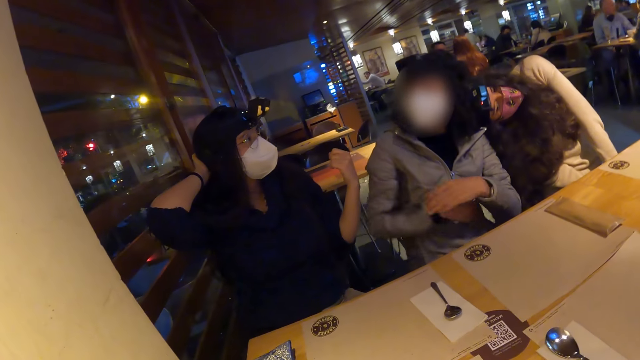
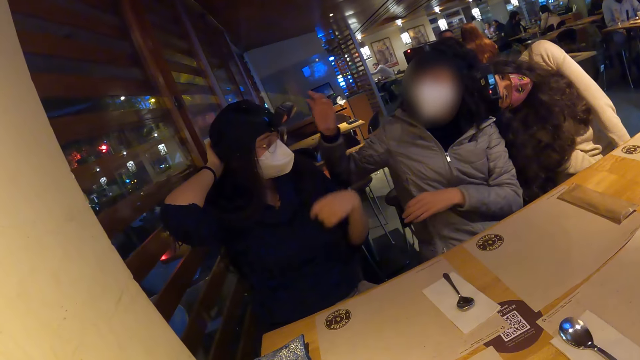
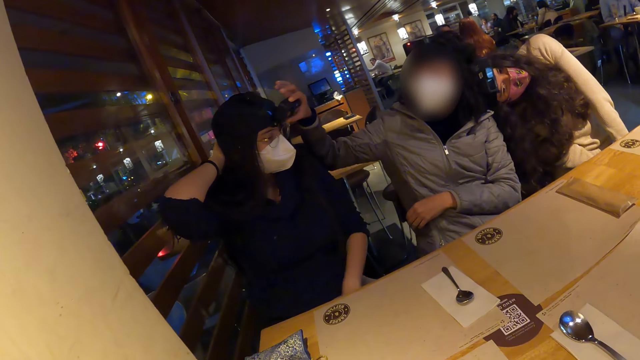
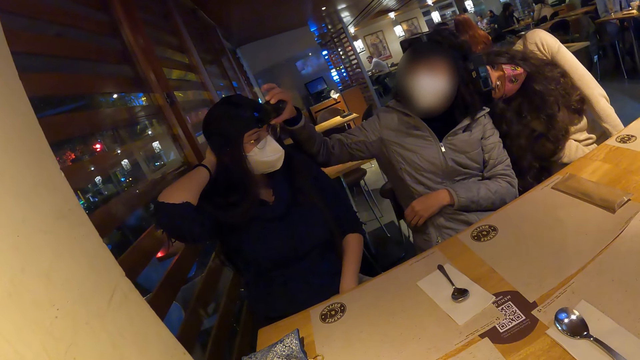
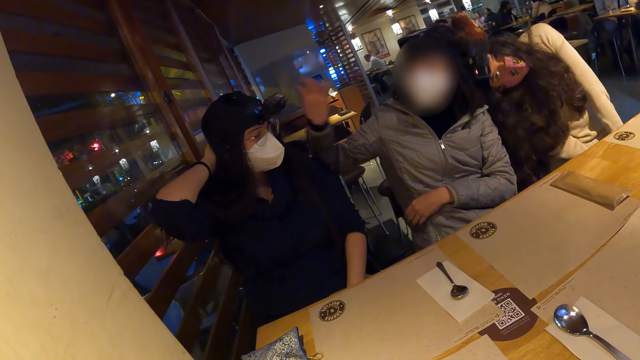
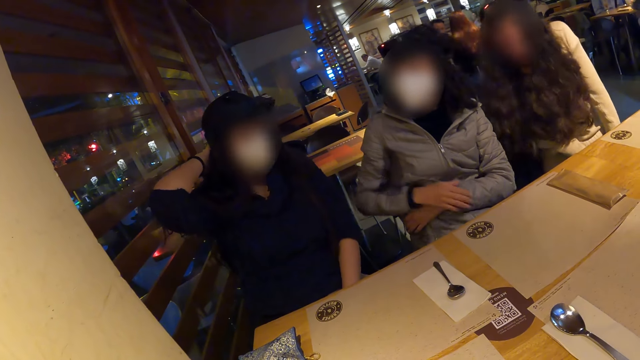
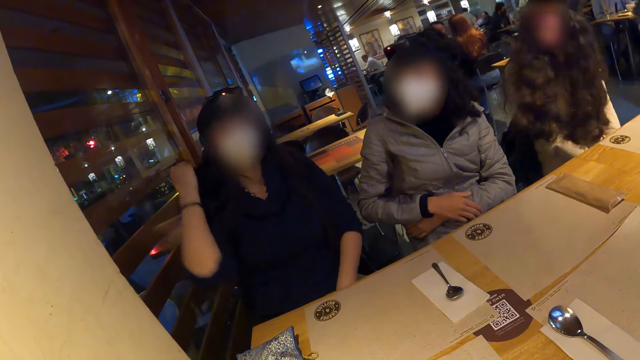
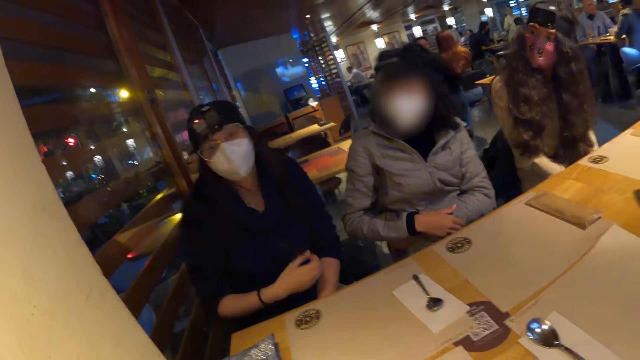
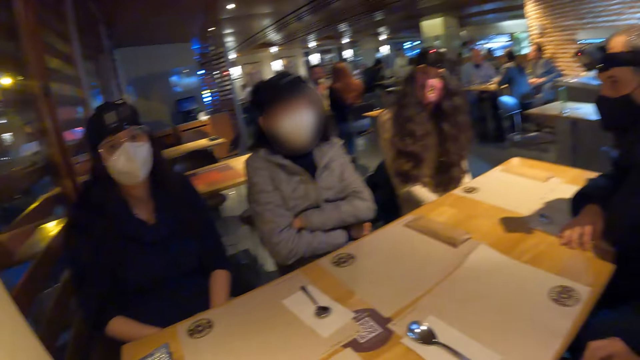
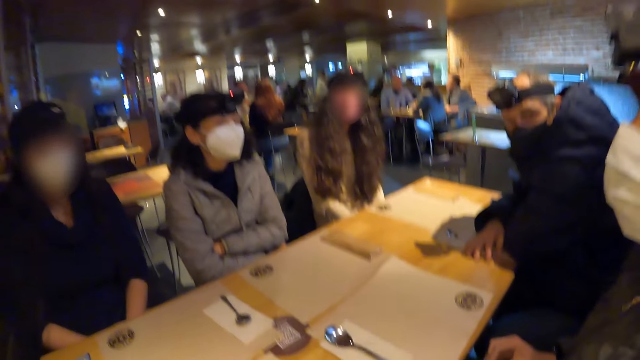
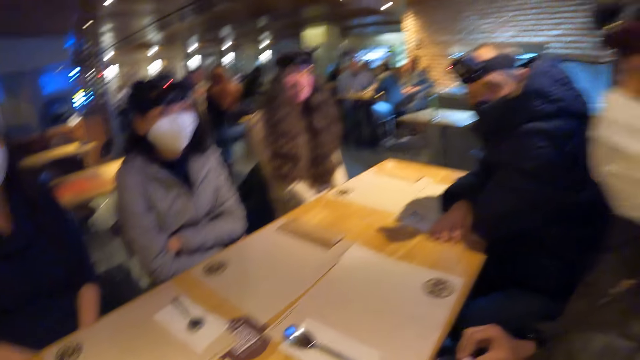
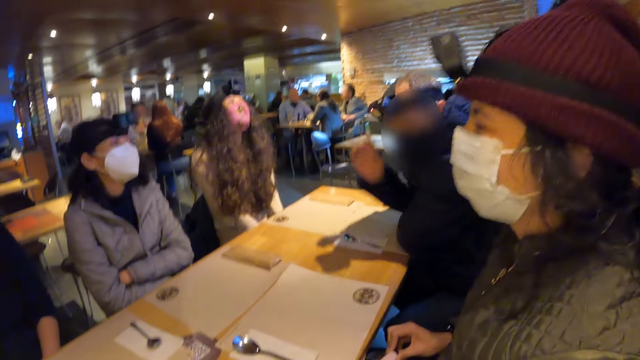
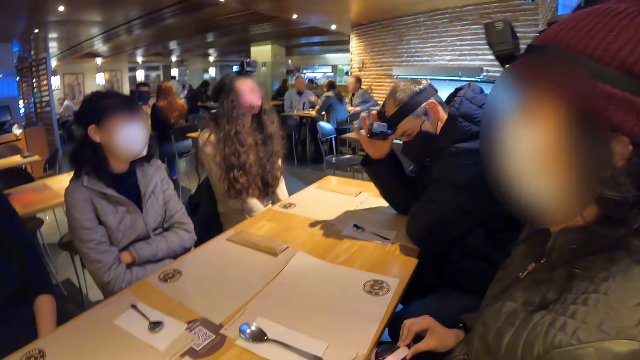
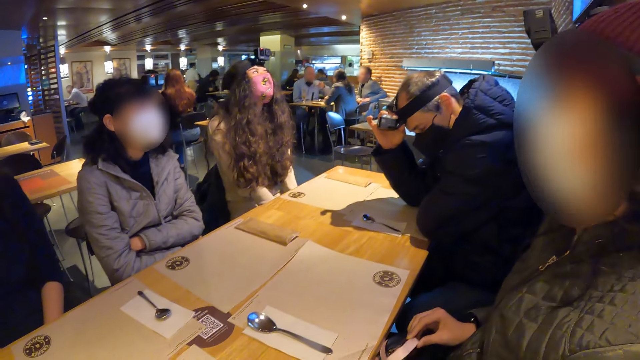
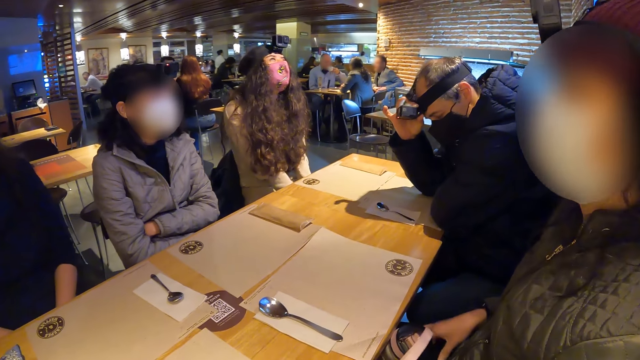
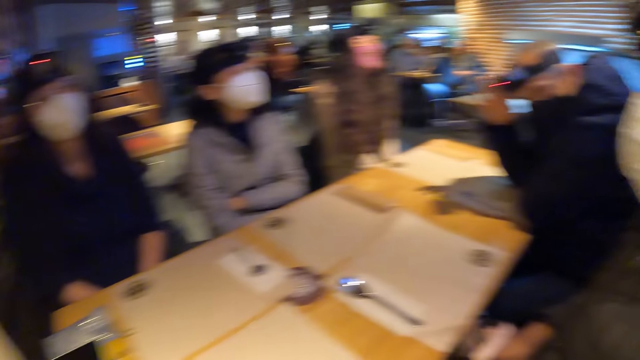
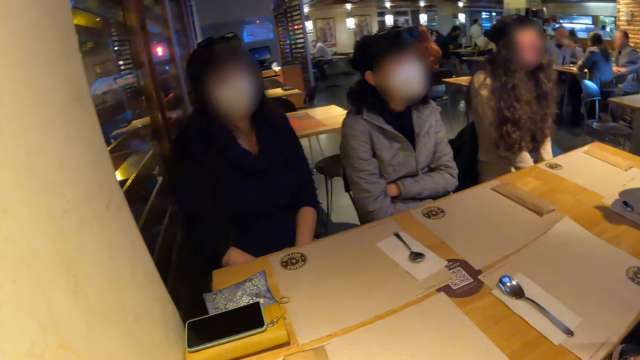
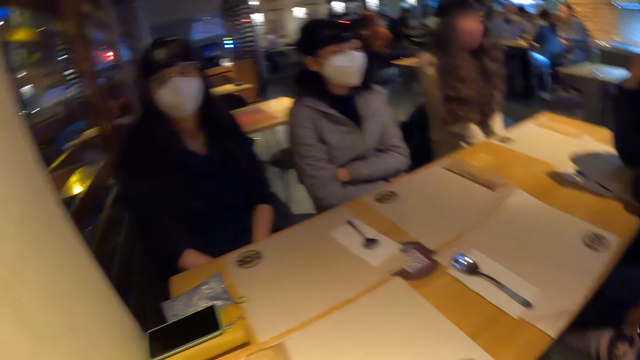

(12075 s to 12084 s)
A woman holds her head. Another woman touches the camera on a third woman with her right hand. A woman adjusts the camera and folds her hand. A man adjusts the camera on his head with his right hand.

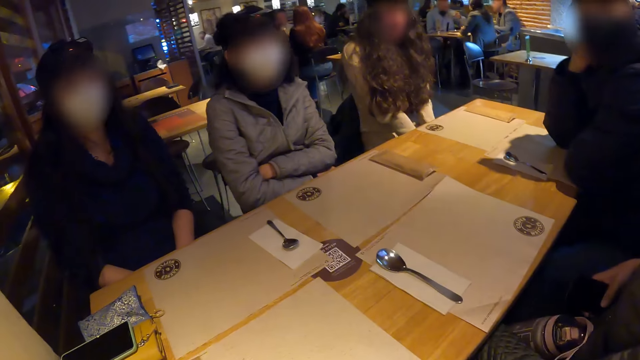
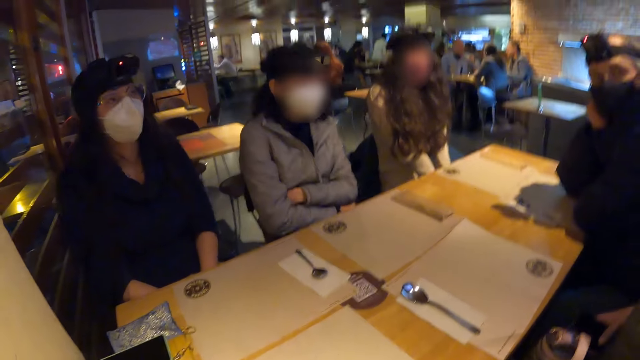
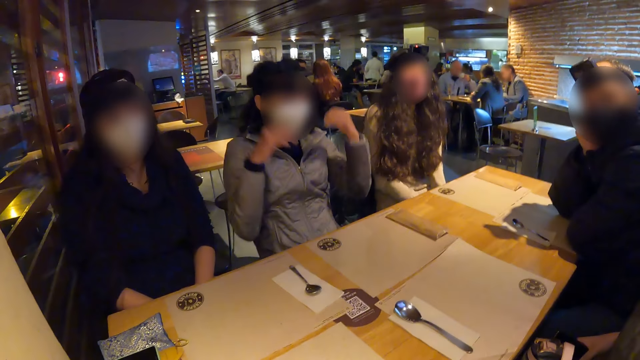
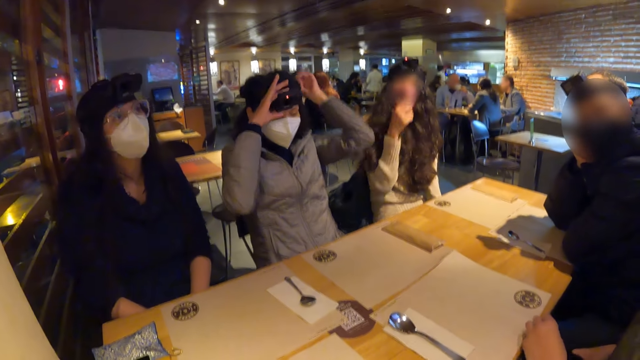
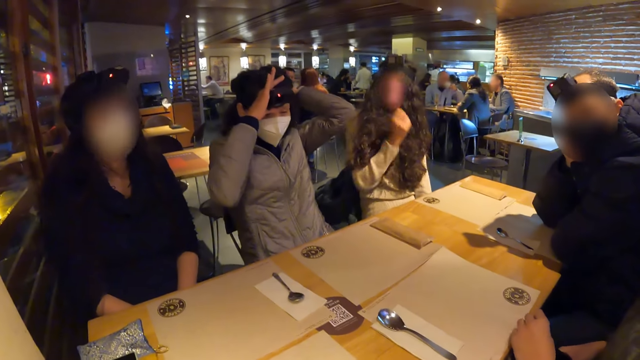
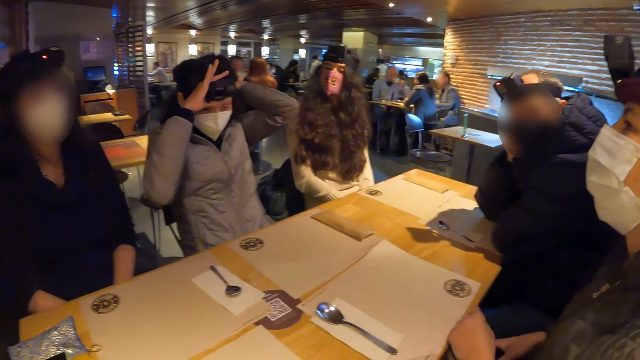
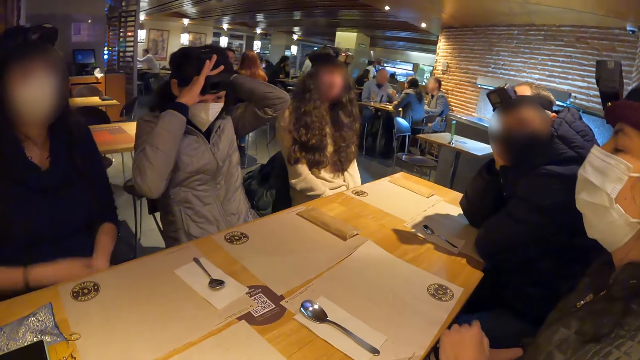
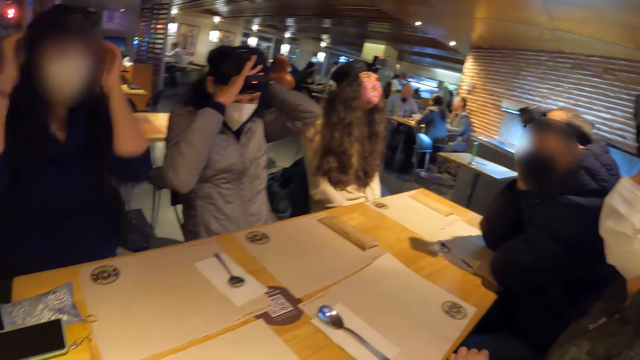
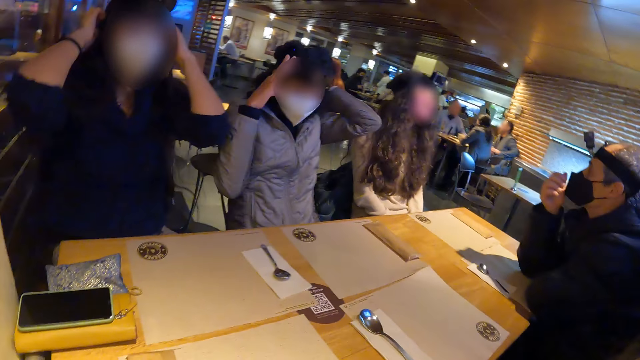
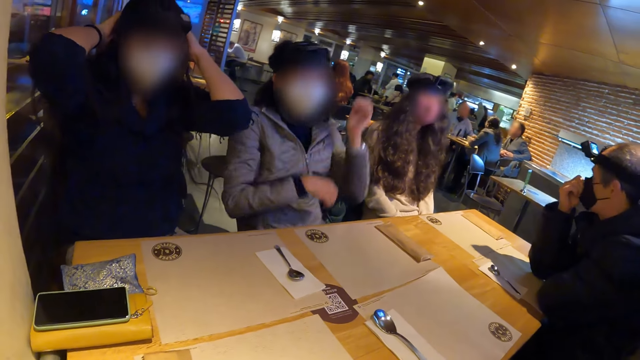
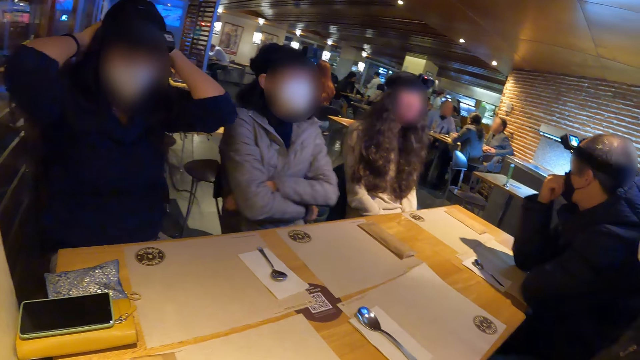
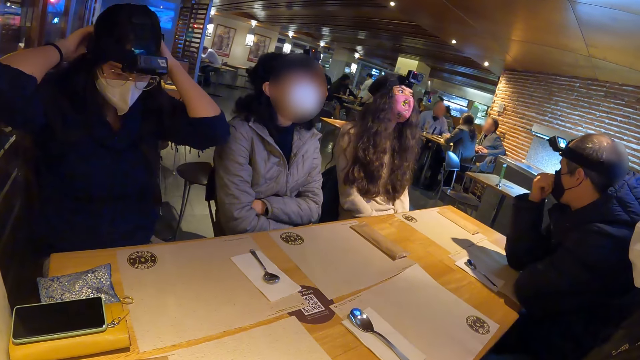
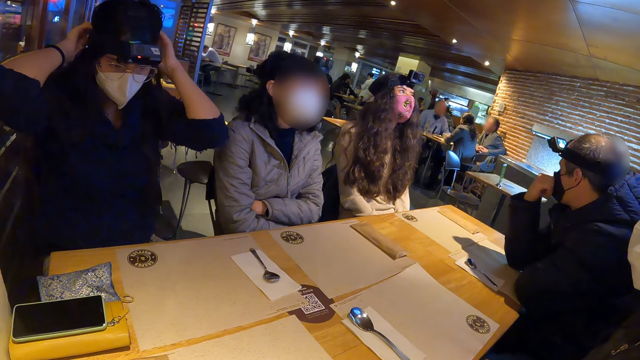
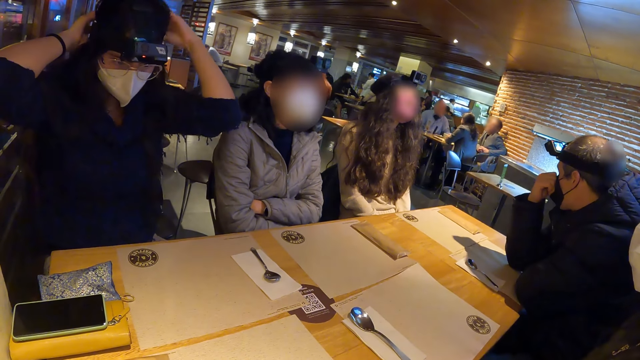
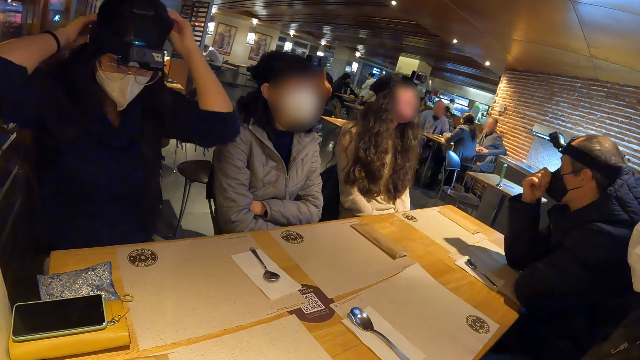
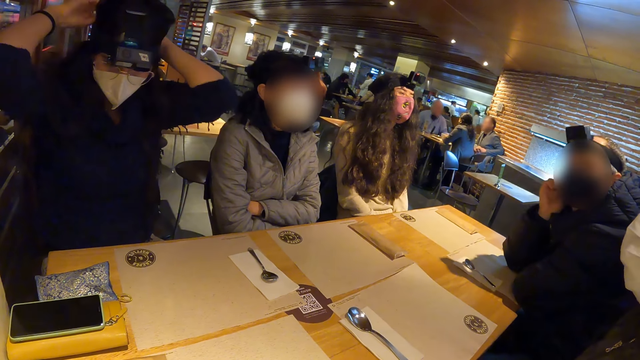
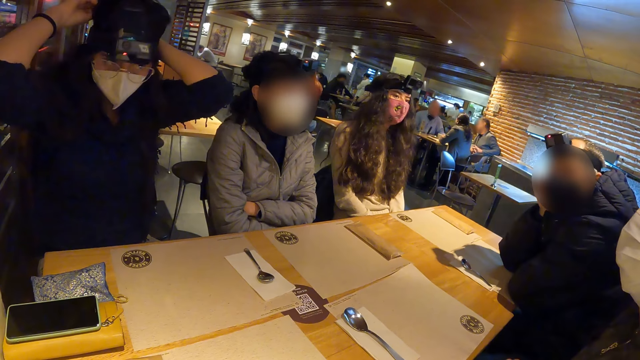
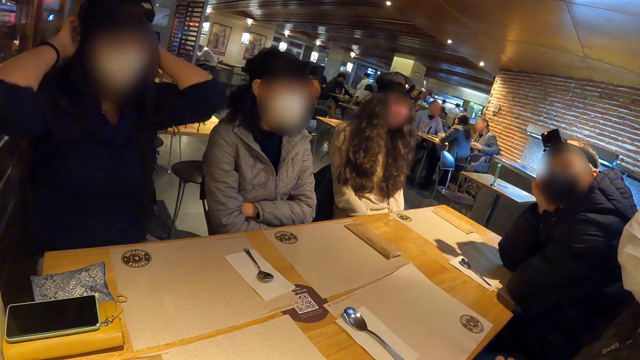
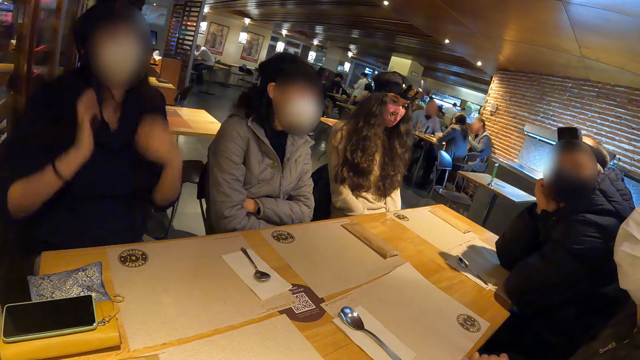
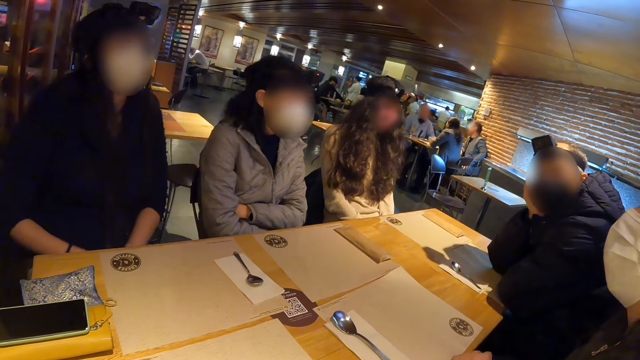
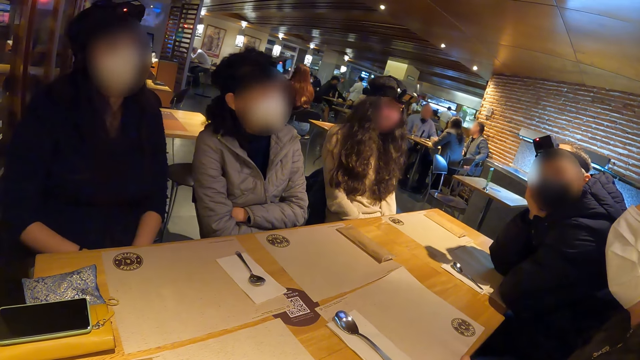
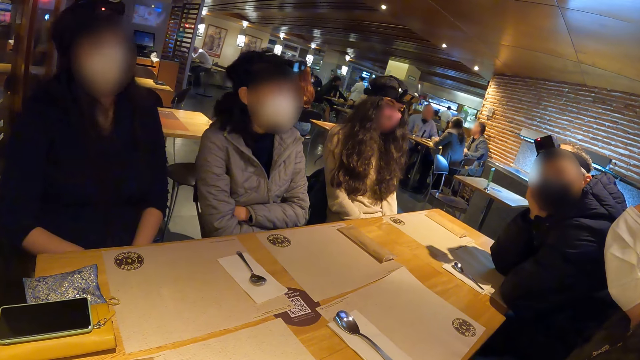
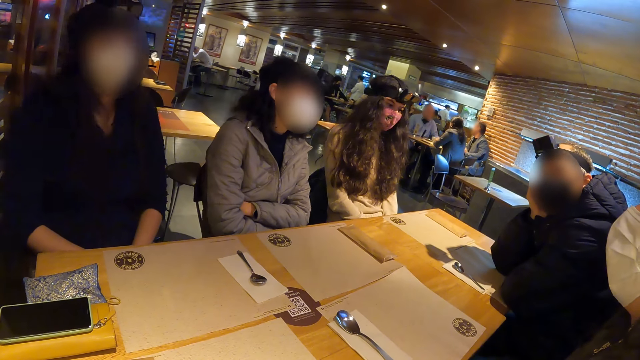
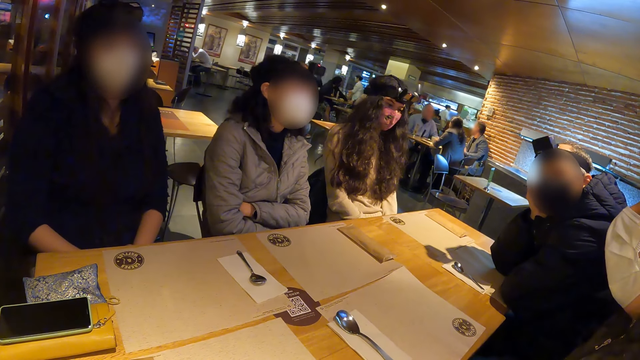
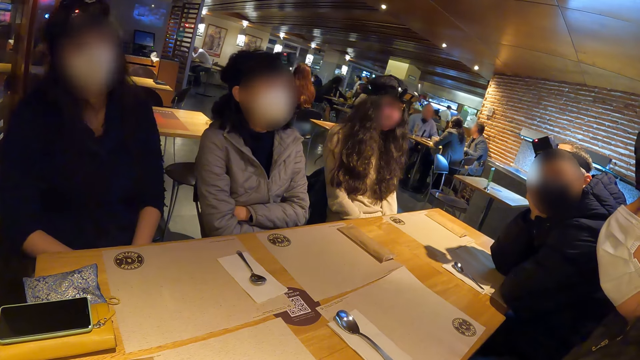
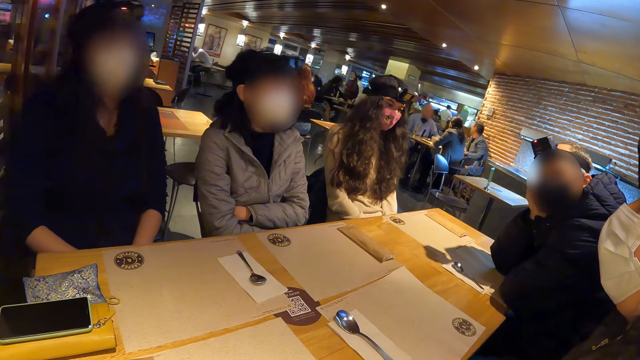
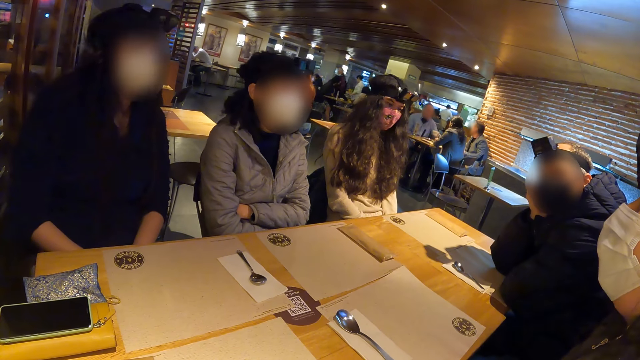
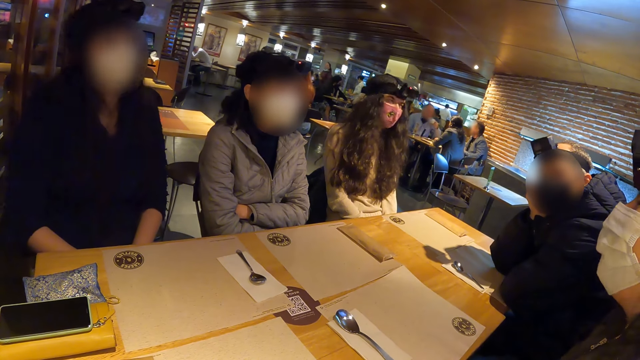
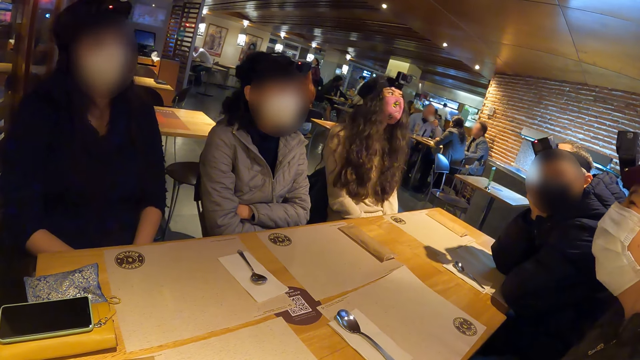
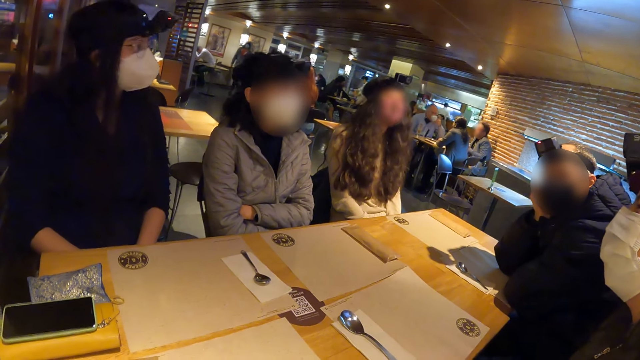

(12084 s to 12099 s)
A woman adjusts the camera on her head with both hands. Another woman holds the camera. A third woman adjusts the camera on her head with both hands. A fourth woman holds her hair. The second woman folds her hands. The fourth woman holds her hair. The second woman moves her body. The fourth woman moves her body.
